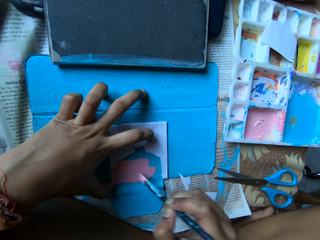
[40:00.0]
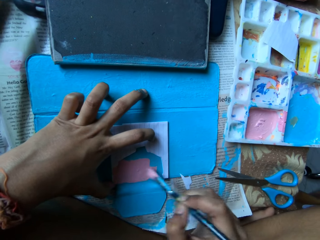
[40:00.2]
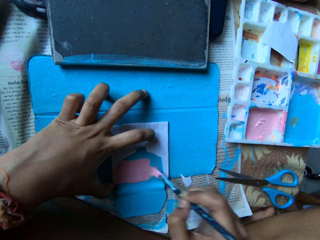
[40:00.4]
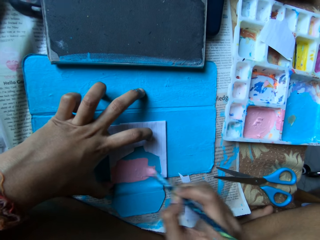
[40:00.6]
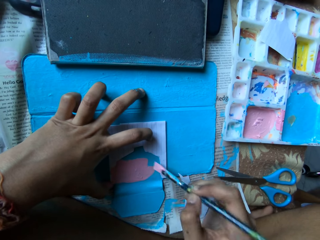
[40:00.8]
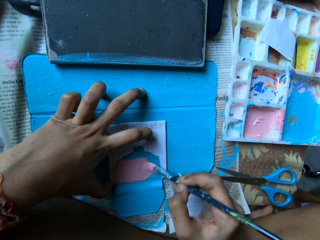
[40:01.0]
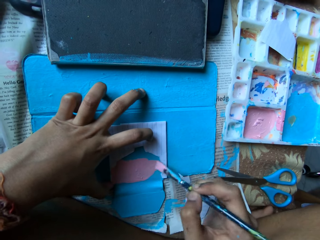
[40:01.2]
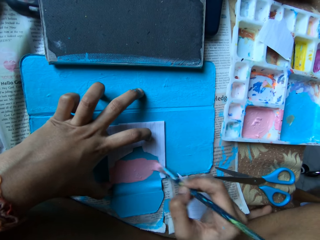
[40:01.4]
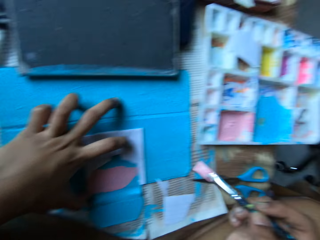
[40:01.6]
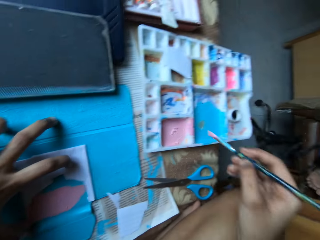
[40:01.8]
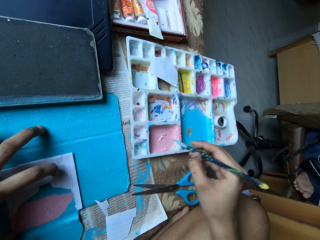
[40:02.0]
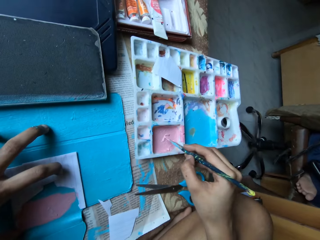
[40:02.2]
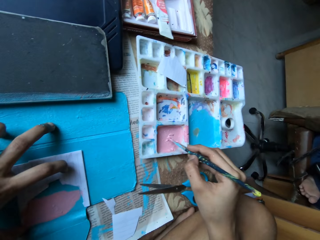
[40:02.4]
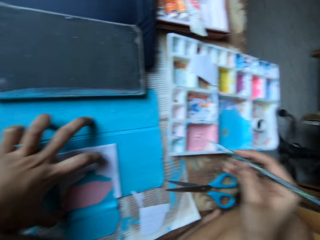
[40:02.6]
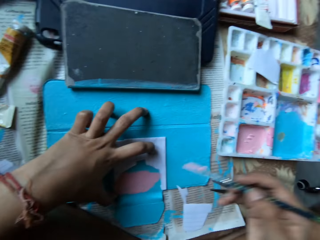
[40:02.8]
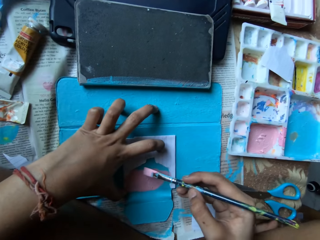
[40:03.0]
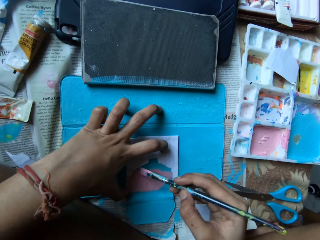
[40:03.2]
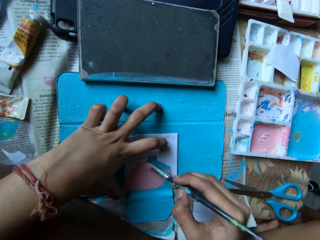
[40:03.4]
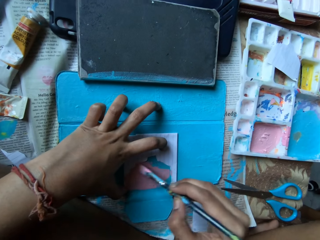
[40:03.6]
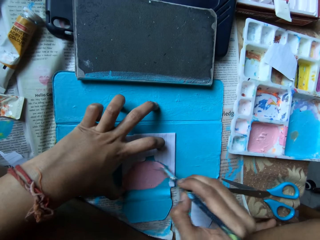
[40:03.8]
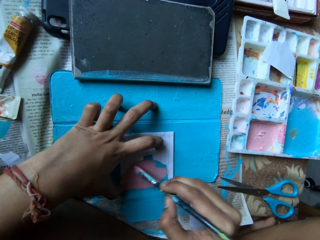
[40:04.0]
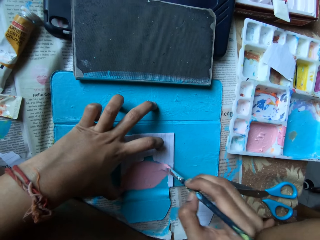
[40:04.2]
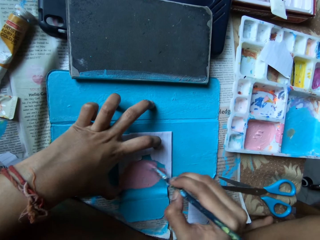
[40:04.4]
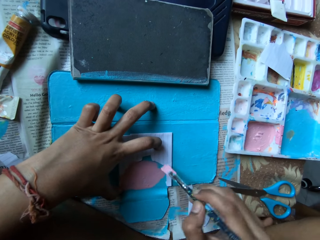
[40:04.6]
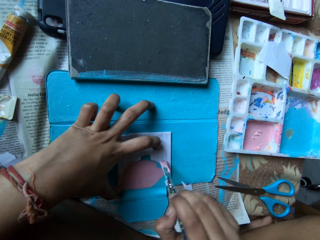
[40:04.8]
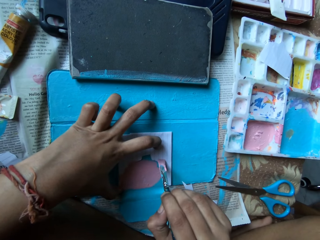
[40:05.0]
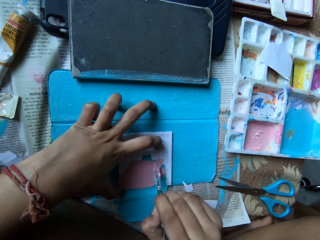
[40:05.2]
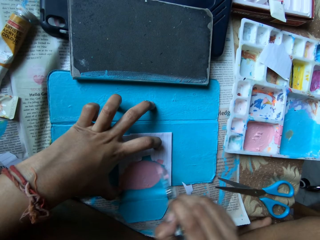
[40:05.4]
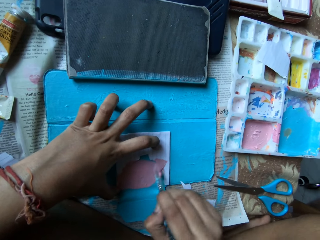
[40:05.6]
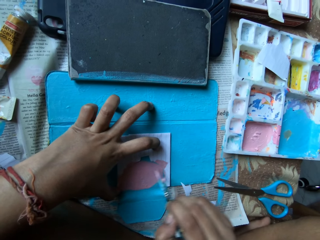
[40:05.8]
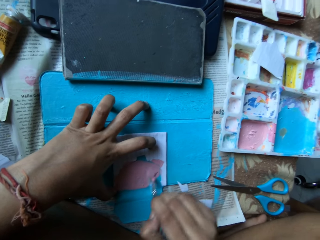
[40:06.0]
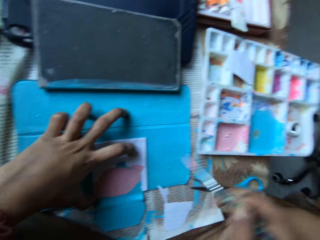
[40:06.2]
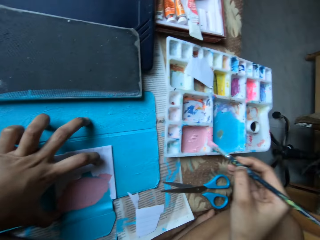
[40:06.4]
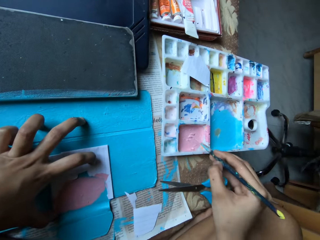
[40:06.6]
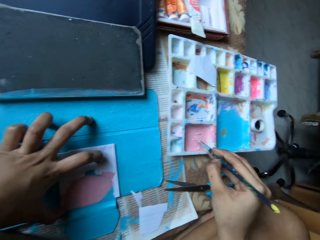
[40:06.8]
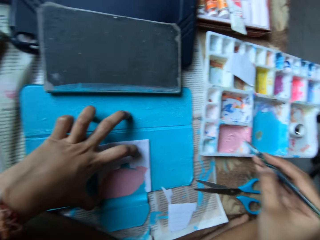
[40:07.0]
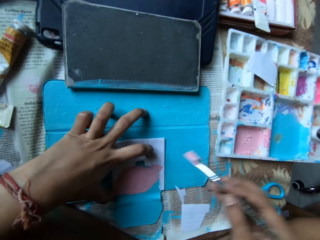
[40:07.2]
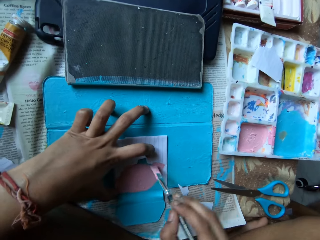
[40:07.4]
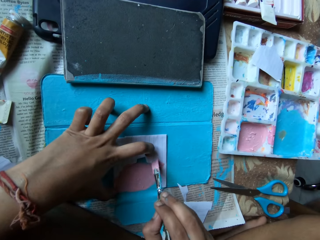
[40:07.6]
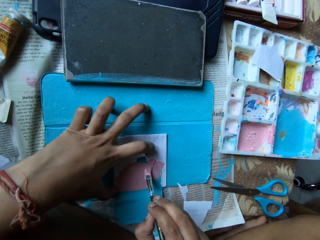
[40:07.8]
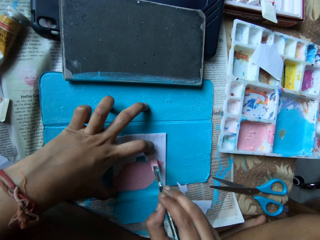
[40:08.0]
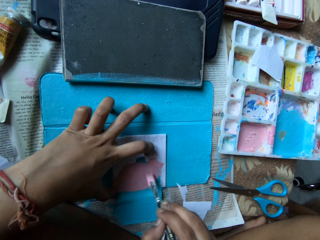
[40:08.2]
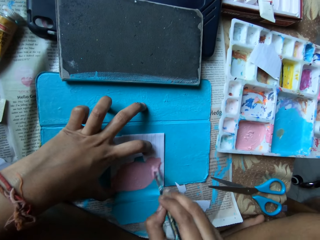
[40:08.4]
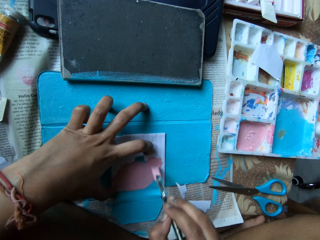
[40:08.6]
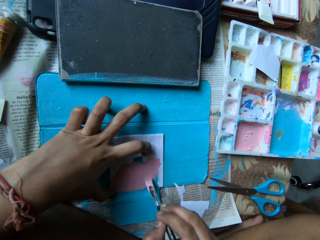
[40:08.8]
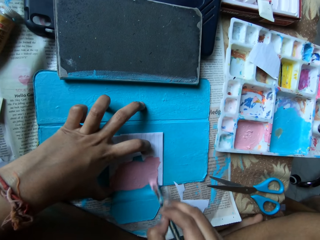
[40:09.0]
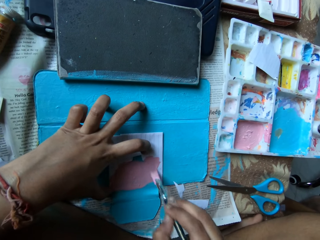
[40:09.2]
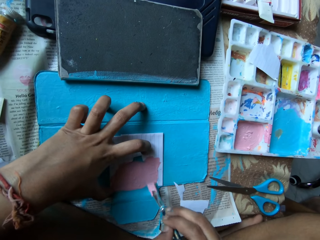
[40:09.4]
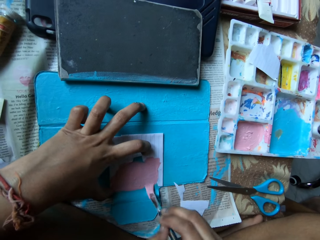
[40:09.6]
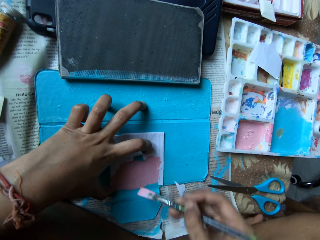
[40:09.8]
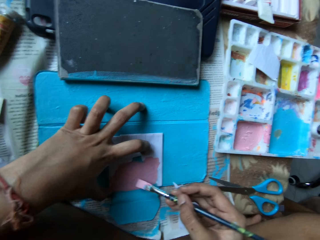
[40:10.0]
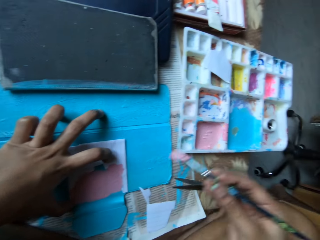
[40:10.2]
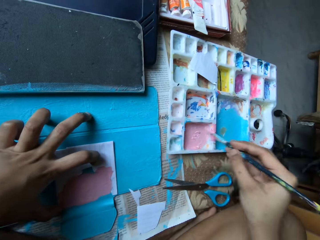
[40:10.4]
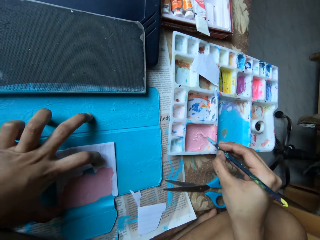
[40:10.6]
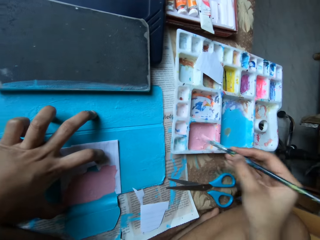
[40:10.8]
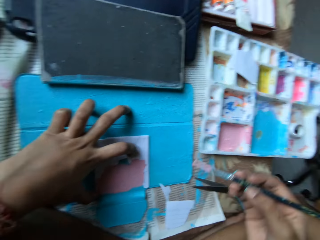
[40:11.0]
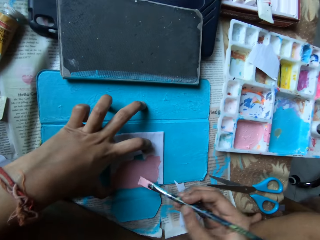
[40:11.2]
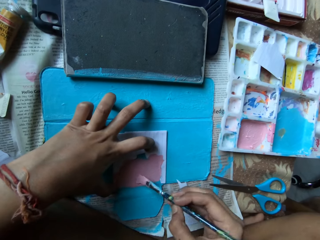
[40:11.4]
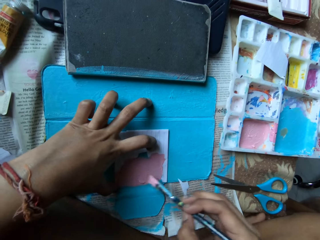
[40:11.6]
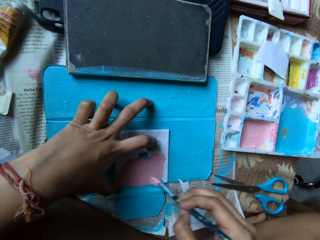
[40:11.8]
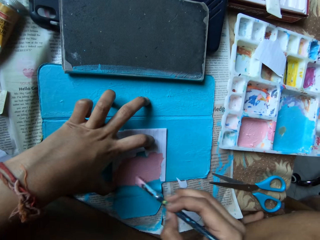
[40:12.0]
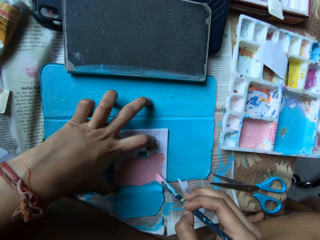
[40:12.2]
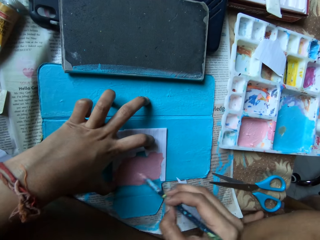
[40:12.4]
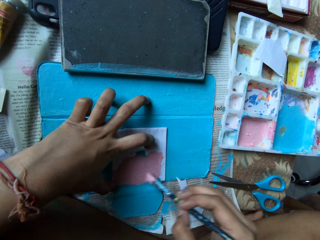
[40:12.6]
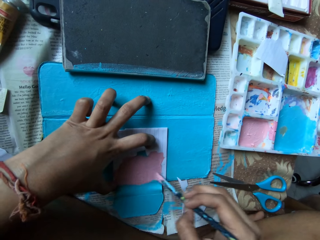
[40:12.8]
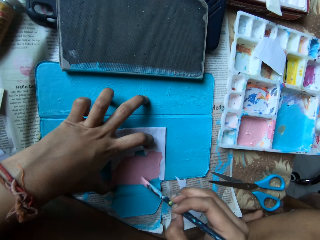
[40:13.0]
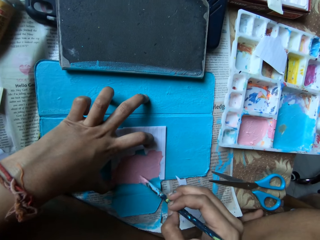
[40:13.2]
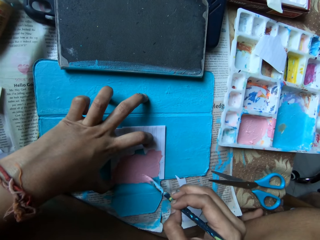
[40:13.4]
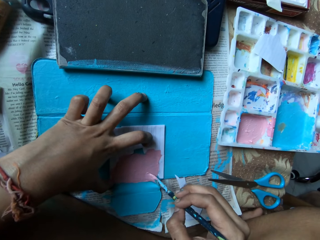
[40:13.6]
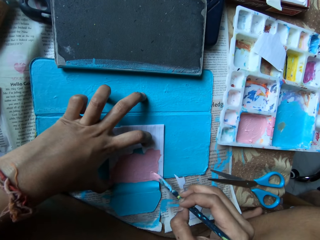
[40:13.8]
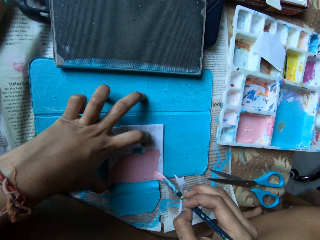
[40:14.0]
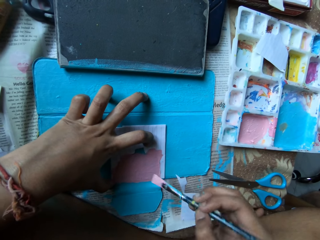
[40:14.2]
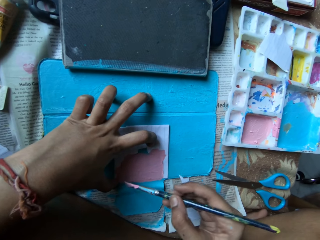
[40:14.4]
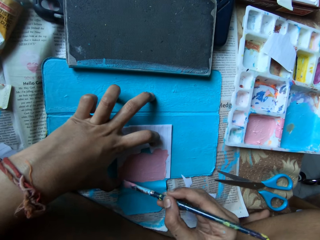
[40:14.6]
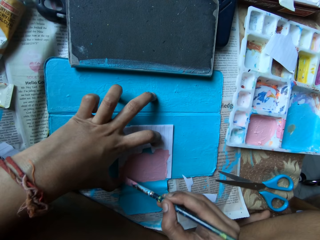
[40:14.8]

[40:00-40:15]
The camera wearer dips the paint brush in her right hand into the paint mix on the compartment of the paint palette on the bed. She paints the tablet case on the bed with the paint brush in her right hand. She dips the paint brush in her right hand into the paint mix on the compartment of the paint palette on the bed. She paints the tablet case and the paper on the tablet case with the paint brush in her right hand. She dips the paint brush in her right hand into the paint mix on the compartment of the paint palette on the bed. She paints the tablet case and the paper on the tablet case with the paint brush in her right hand.

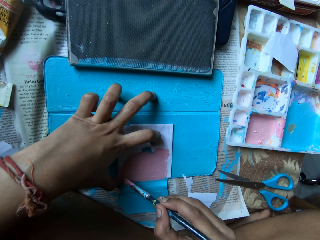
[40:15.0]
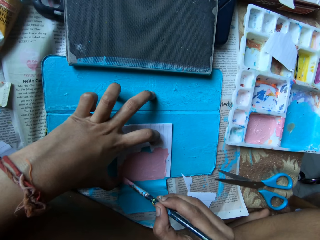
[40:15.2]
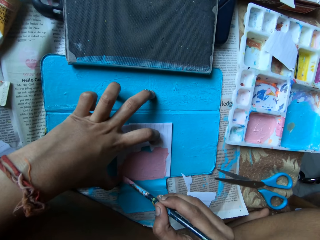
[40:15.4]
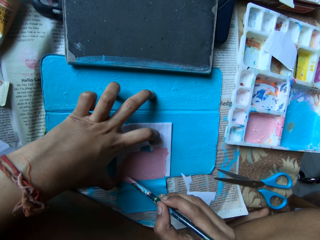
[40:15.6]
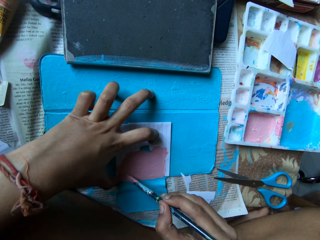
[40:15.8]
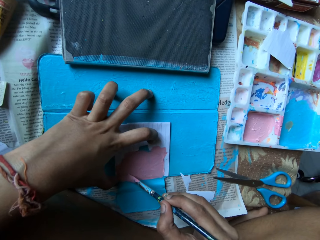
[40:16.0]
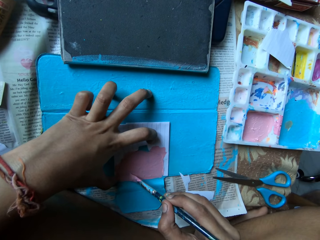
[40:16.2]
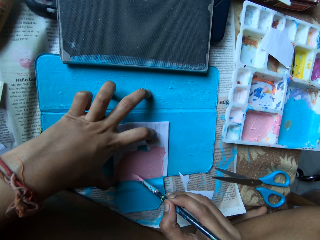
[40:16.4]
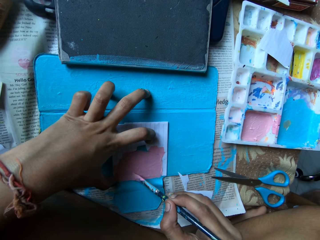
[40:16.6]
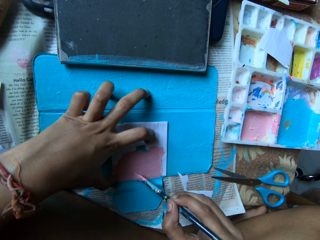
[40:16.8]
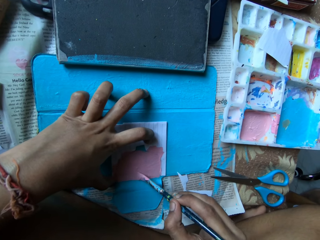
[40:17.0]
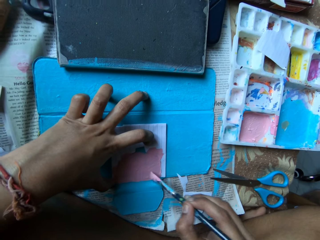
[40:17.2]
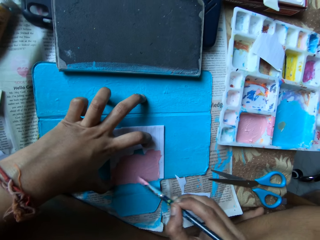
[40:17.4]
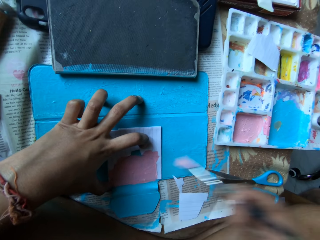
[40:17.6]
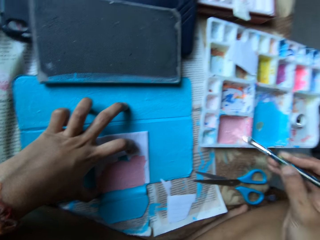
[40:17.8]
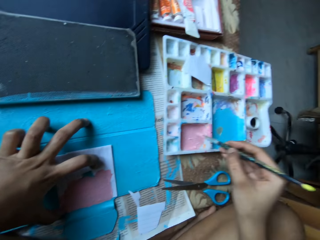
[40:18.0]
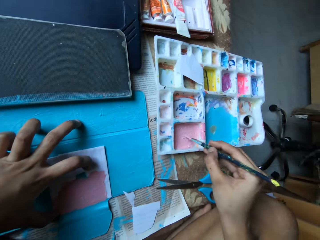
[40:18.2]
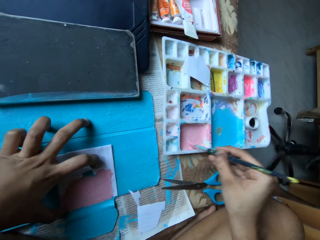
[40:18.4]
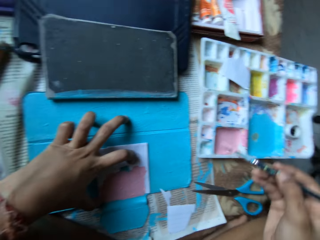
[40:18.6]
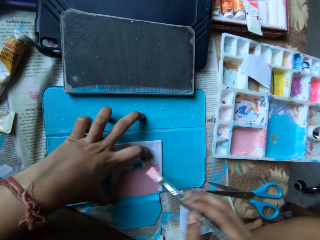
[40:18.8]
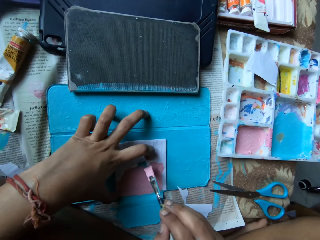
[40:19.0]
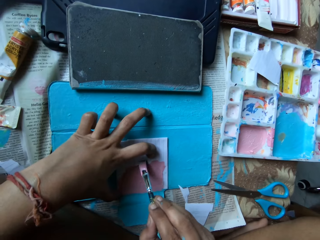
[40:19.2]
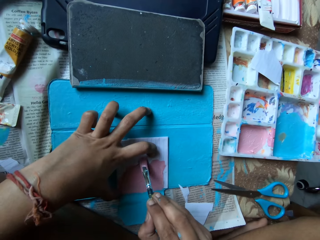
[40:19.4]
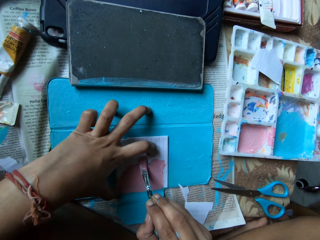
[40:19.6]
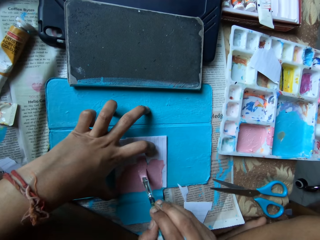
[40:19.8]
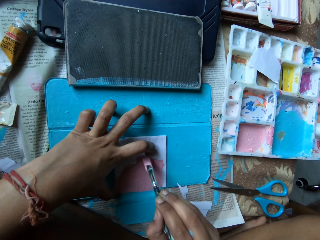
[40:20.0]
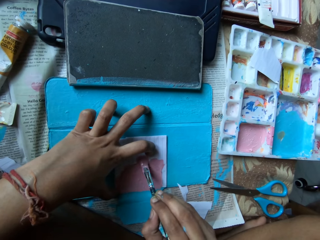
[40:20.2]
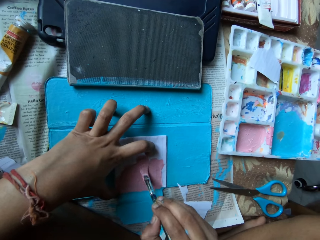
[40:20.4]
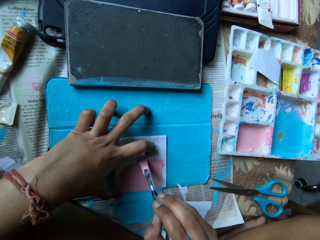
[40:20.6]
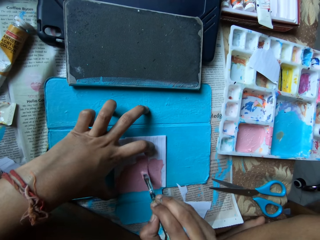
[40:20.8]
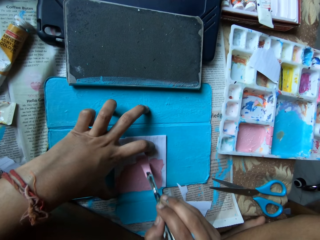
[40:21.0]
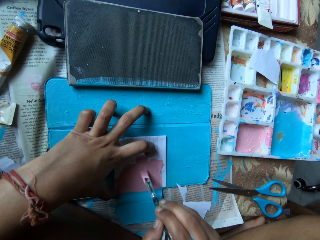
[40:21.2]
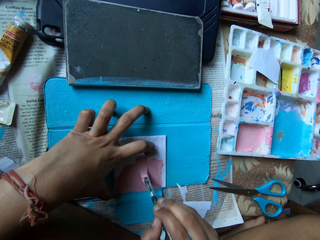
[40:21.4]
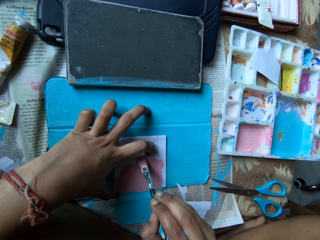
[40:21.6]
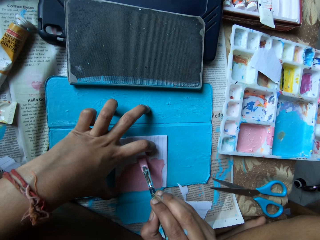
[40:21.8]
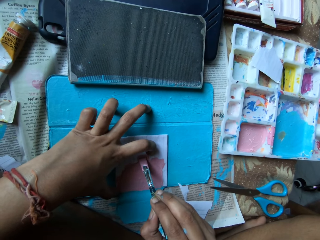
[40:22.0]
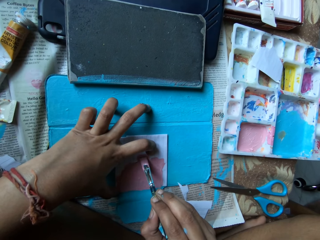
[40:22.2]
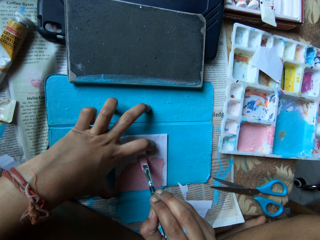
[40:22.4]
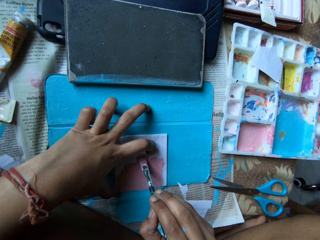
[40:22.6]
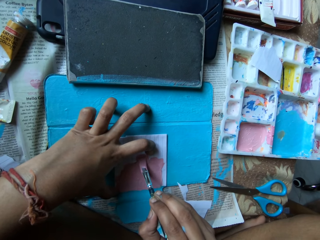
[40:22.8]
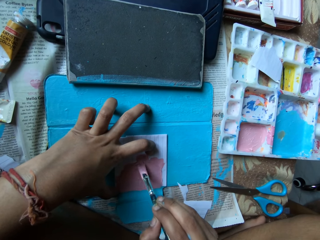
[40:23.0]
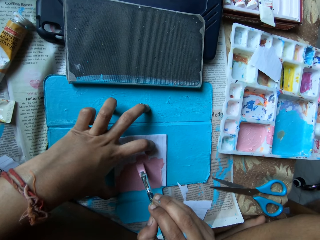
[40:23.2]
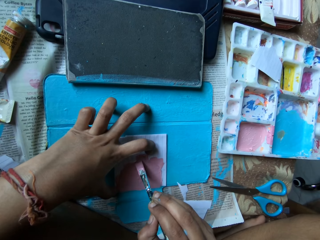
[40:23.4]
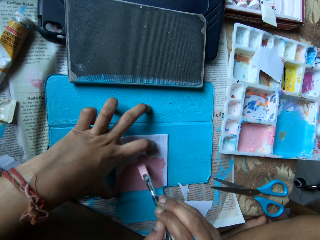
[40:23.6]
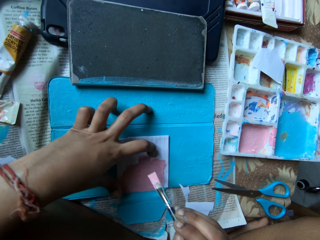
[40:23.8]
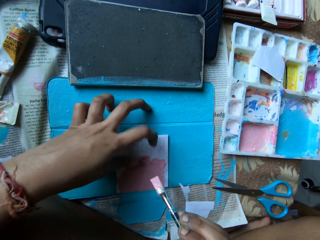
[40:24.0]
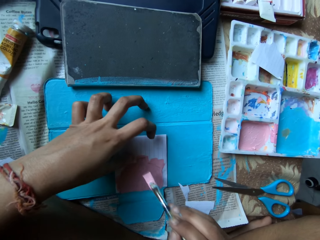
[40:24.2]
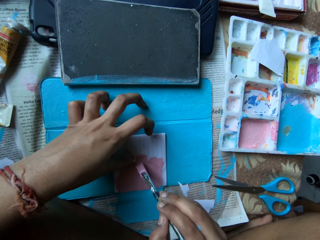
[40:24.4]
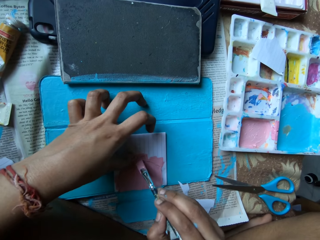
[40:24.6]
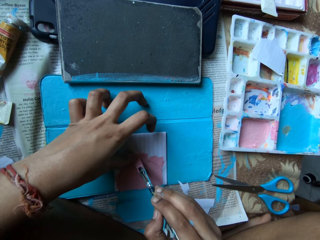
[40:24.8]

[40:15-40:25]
The camera wearer dips the paint brush in her right hand into the paint mix on the compartment of the paint palette on the bed. She paints the tablet case and the paper on the tablet case with the paint brush in her right hand.
